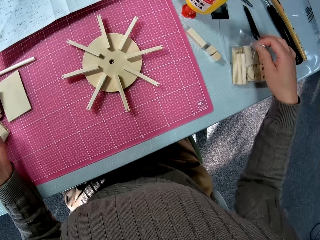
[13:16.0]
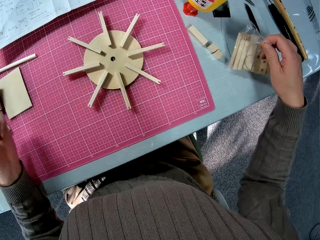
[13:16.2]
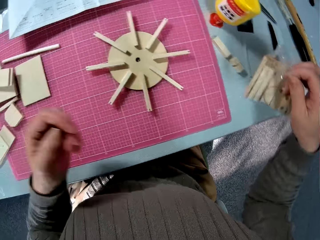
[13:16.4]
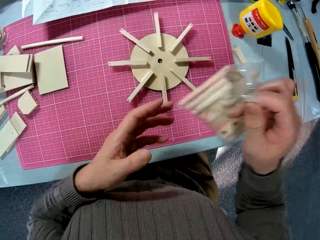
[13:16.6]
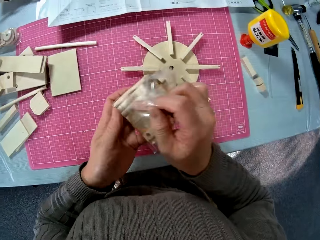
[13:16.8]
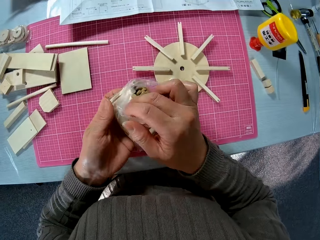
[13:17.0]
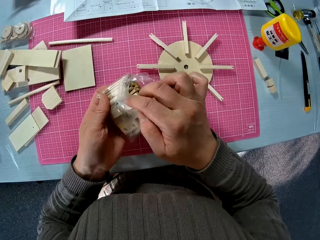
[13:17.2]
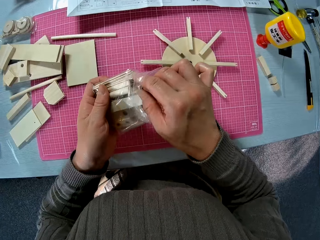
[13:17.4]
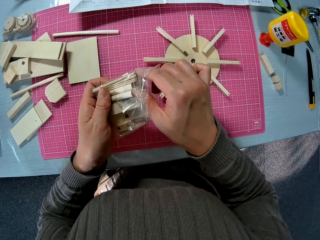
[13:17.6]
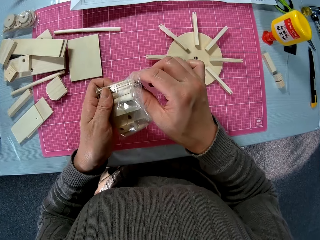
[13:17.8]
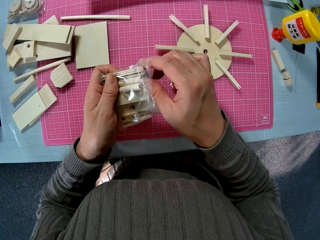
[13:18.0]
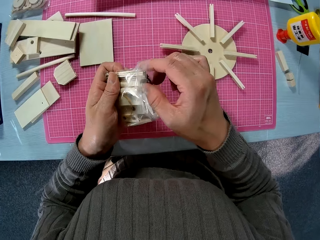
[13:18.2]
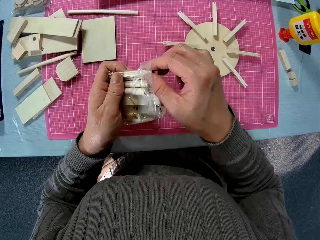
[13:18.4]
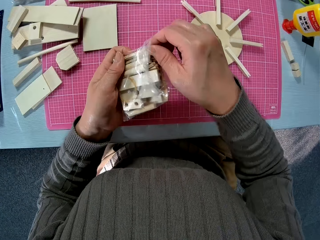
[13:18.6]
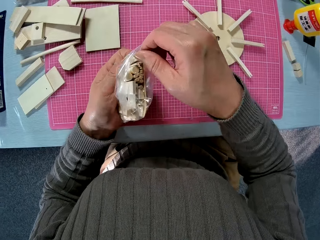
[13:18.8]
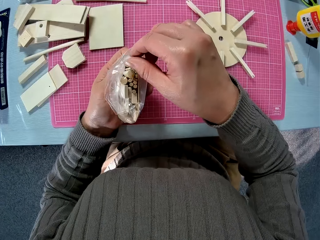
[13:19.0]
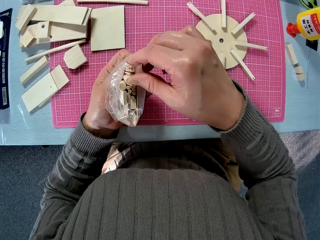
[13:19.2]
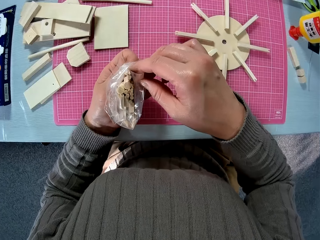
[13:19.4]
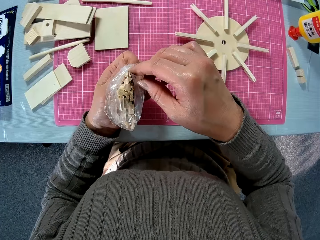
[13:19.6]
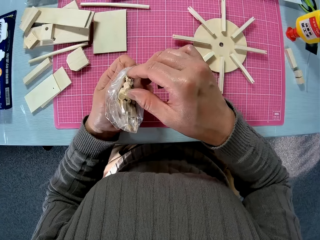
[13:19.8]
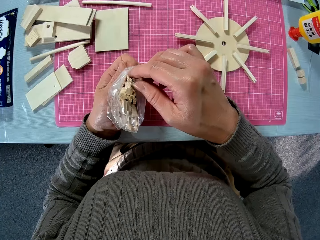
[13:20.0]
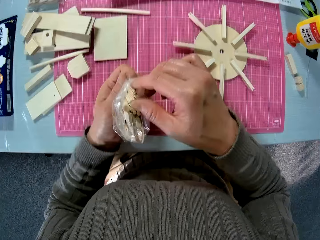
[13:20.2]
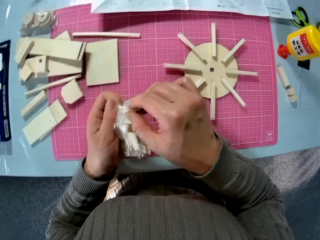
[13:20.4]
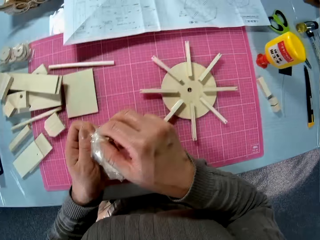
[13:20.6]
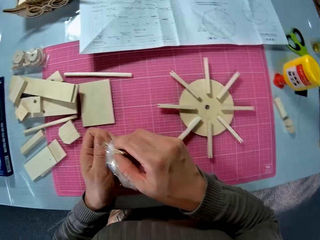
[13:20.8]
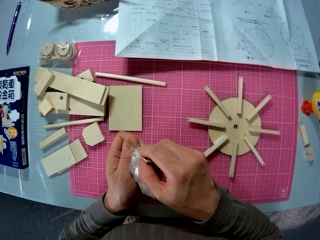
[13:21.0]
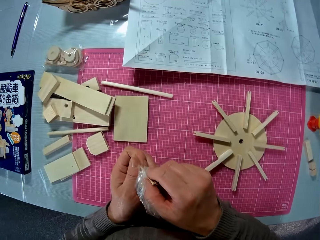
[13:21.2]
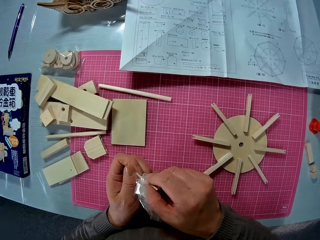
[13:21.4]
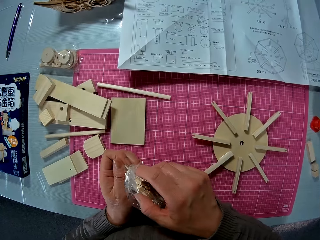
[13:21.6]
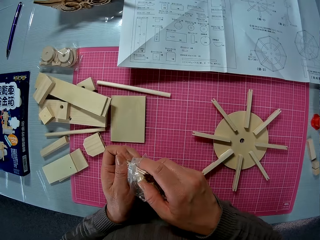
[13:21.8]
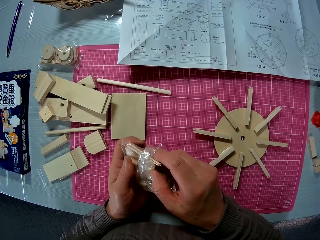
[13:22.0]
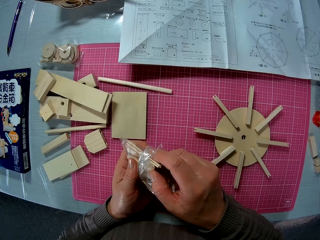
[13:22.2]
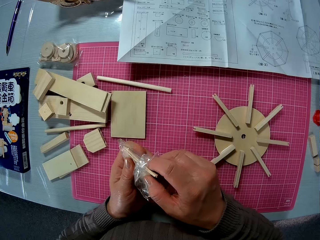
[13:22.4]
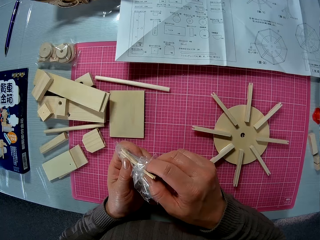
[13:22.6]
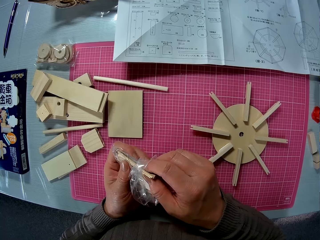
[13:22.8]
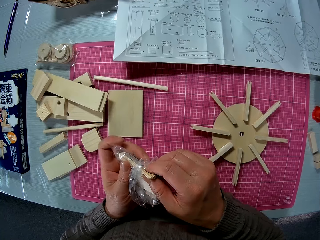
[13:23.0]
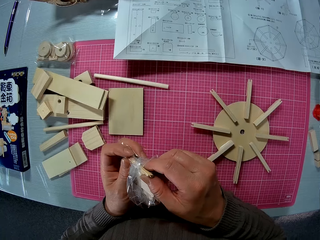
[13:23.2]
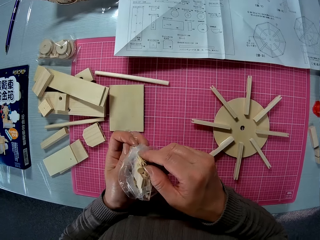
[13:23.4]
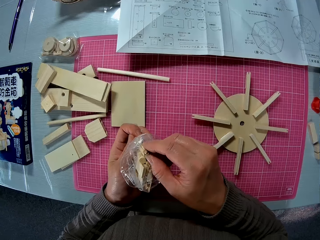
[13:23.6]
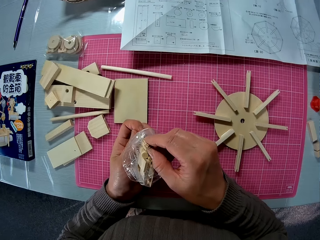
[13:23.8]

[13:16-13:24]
The camera wearer picks up the plastic pack with model sticks on the table. They shift the model to the left hand. They hold the sticks inside the pack with the right hand. They count the pieces of wood in the nylon.

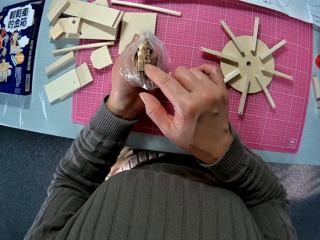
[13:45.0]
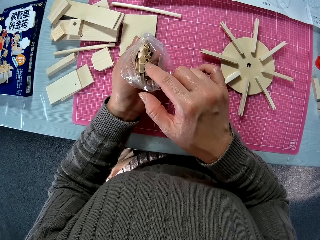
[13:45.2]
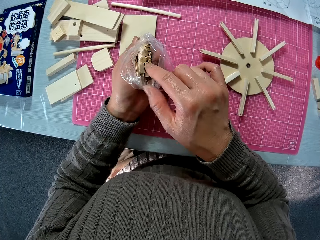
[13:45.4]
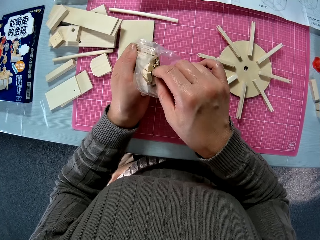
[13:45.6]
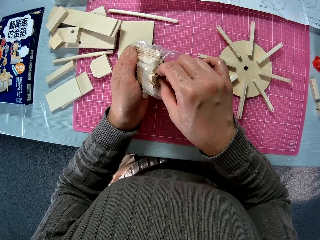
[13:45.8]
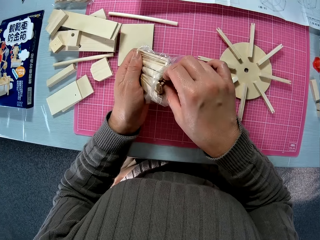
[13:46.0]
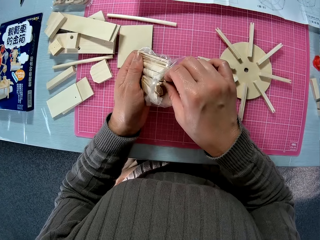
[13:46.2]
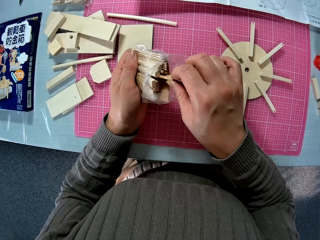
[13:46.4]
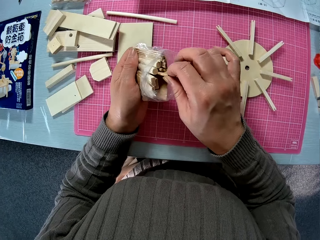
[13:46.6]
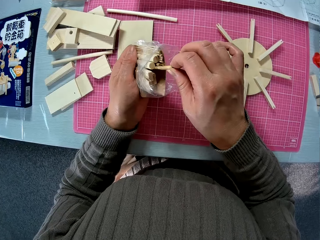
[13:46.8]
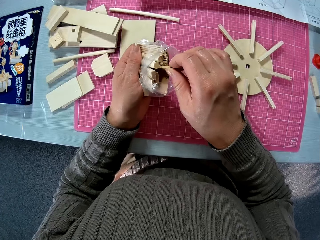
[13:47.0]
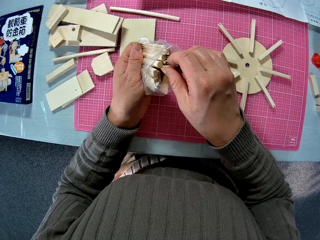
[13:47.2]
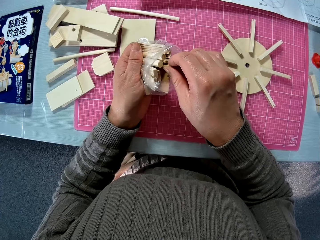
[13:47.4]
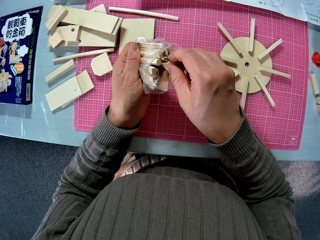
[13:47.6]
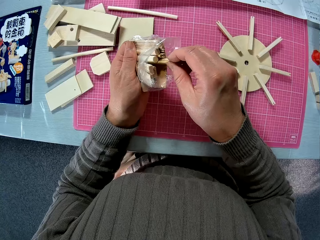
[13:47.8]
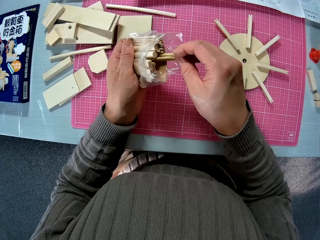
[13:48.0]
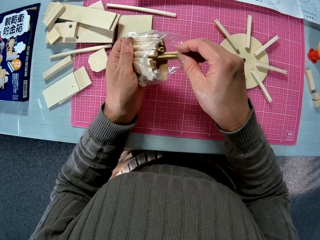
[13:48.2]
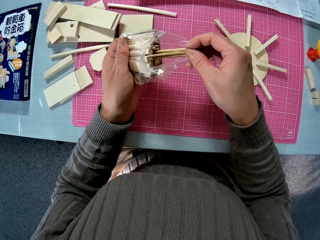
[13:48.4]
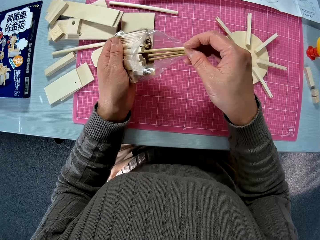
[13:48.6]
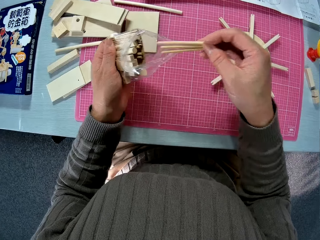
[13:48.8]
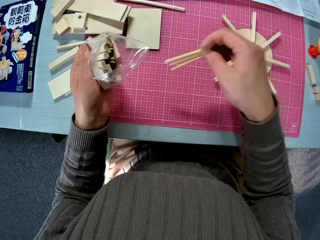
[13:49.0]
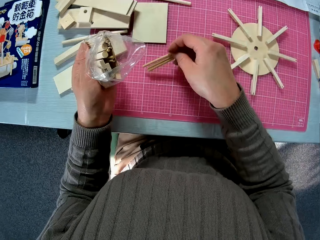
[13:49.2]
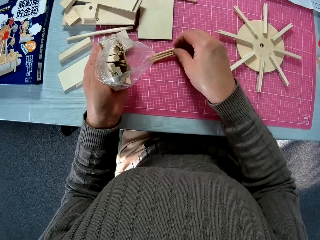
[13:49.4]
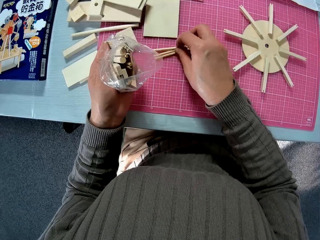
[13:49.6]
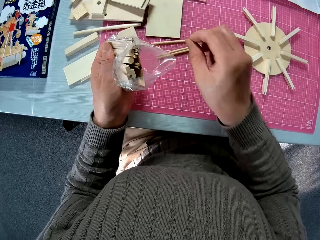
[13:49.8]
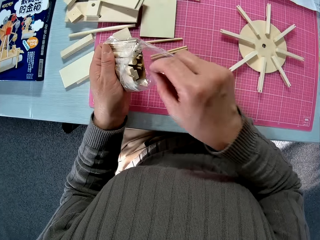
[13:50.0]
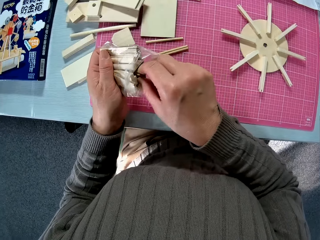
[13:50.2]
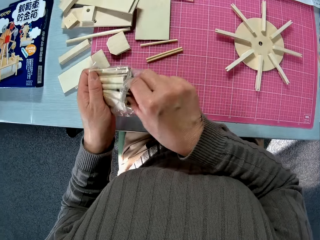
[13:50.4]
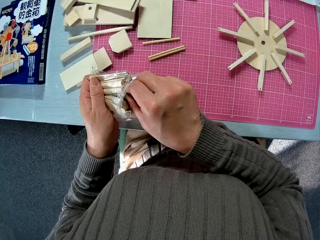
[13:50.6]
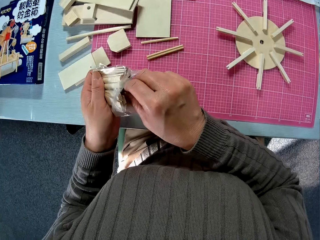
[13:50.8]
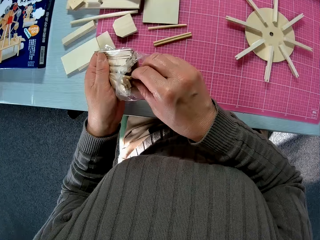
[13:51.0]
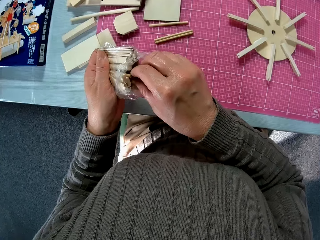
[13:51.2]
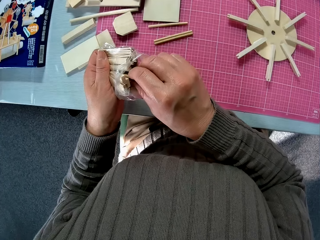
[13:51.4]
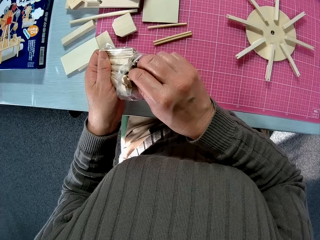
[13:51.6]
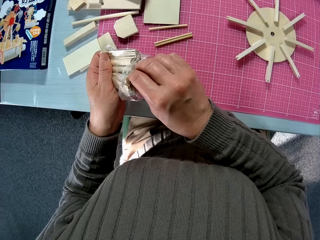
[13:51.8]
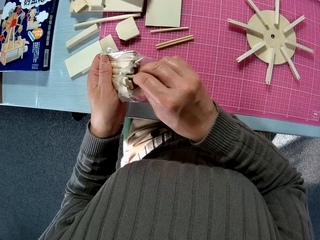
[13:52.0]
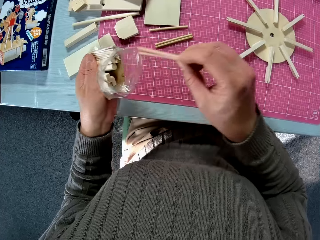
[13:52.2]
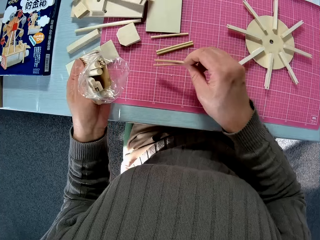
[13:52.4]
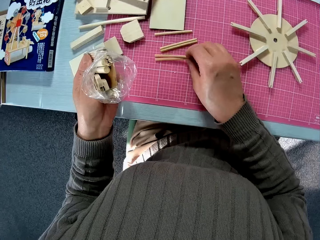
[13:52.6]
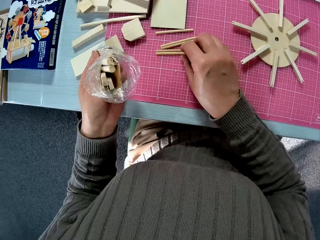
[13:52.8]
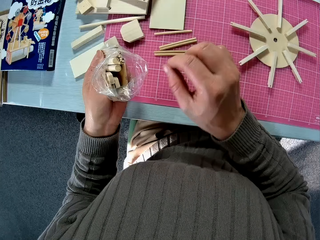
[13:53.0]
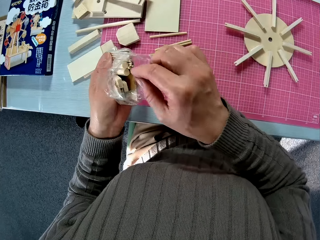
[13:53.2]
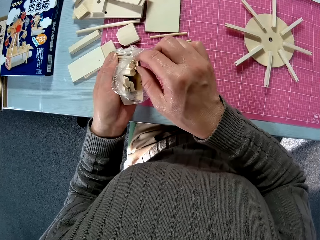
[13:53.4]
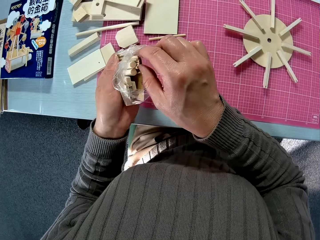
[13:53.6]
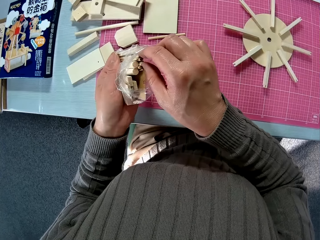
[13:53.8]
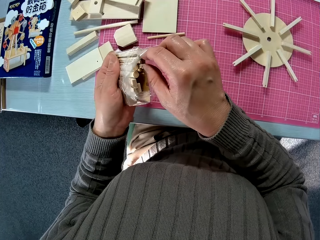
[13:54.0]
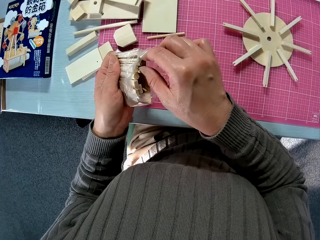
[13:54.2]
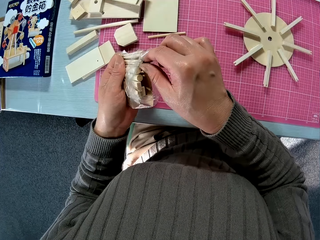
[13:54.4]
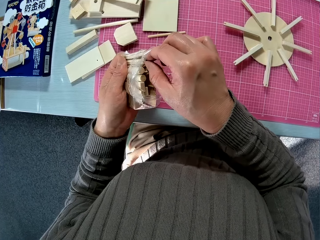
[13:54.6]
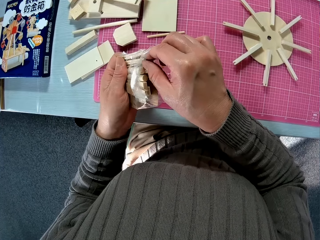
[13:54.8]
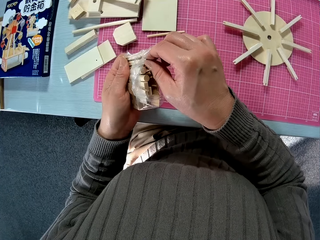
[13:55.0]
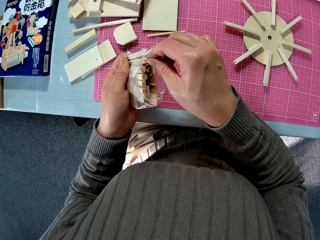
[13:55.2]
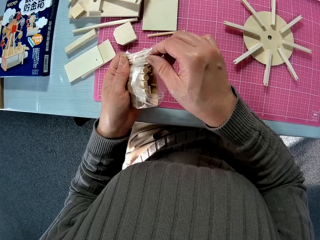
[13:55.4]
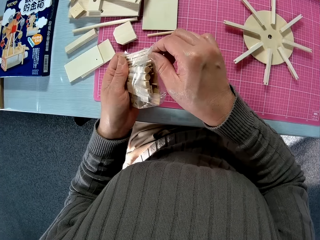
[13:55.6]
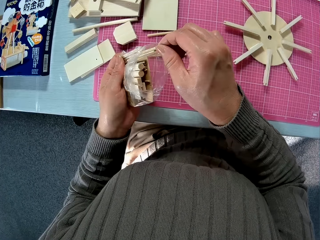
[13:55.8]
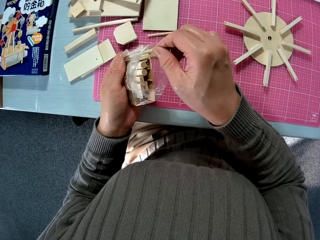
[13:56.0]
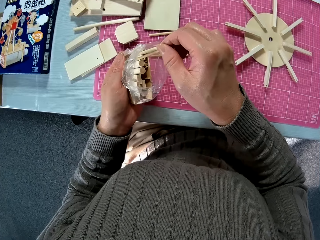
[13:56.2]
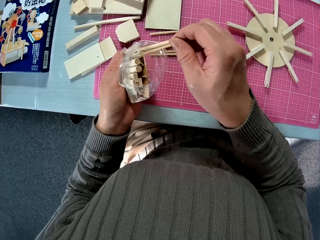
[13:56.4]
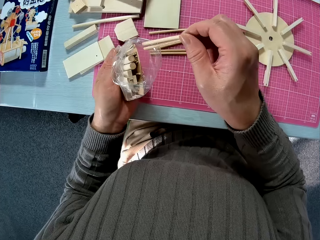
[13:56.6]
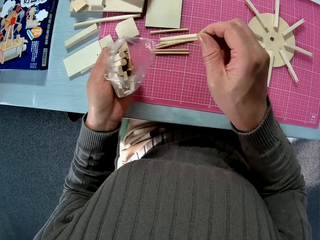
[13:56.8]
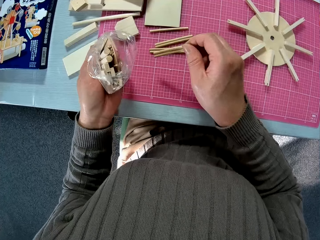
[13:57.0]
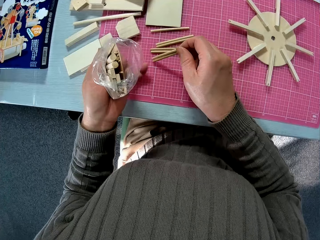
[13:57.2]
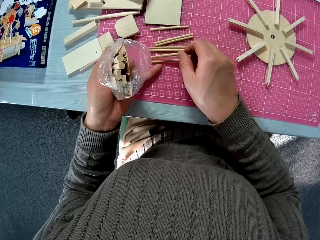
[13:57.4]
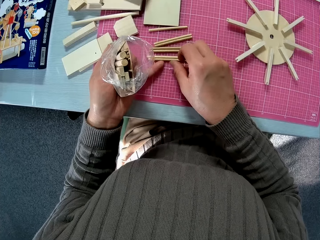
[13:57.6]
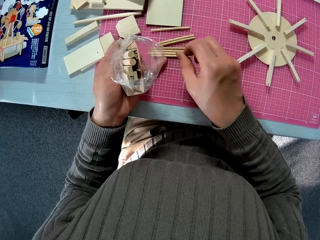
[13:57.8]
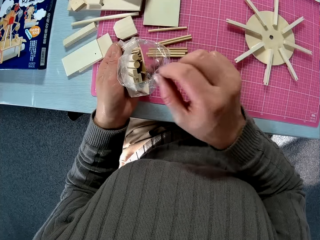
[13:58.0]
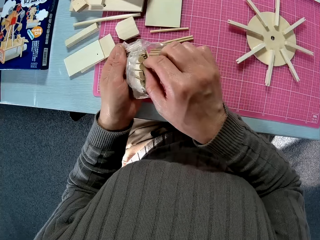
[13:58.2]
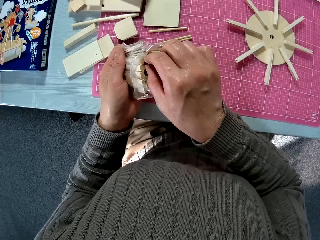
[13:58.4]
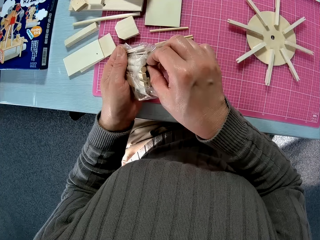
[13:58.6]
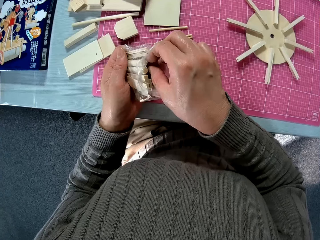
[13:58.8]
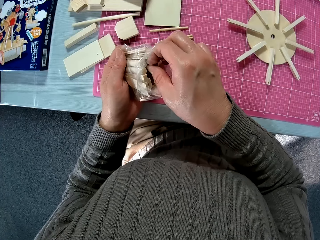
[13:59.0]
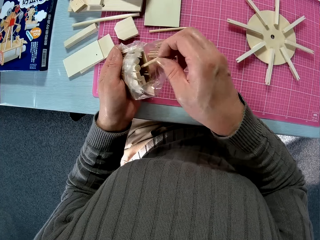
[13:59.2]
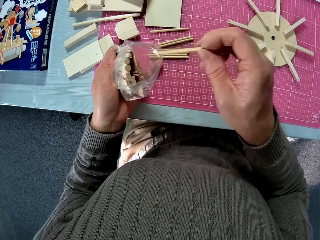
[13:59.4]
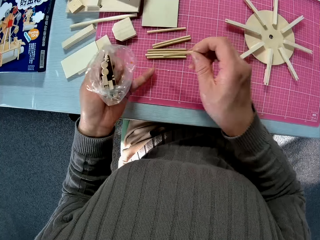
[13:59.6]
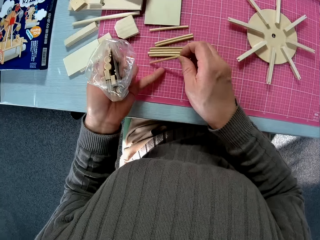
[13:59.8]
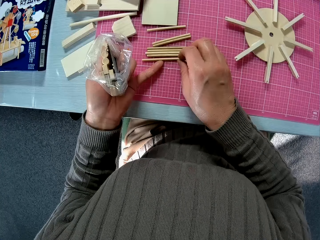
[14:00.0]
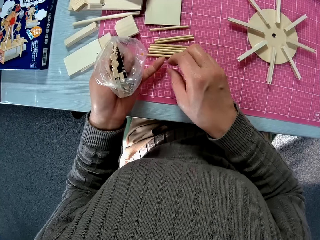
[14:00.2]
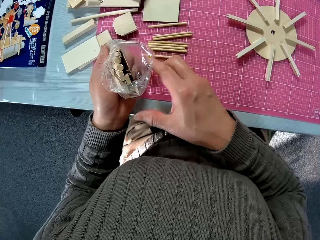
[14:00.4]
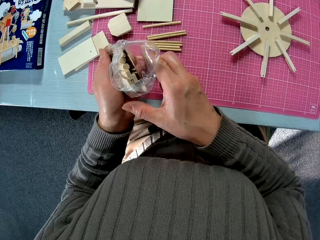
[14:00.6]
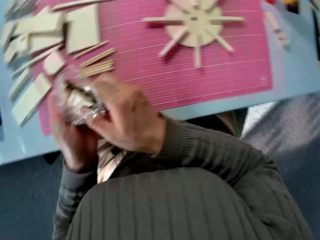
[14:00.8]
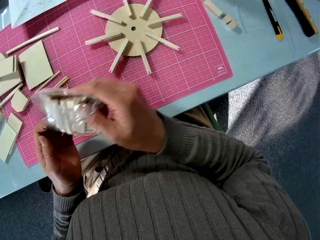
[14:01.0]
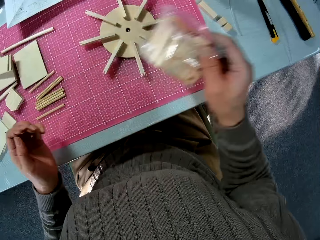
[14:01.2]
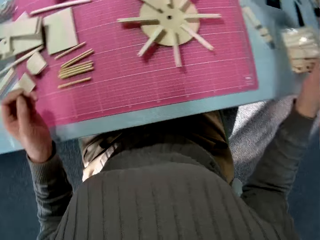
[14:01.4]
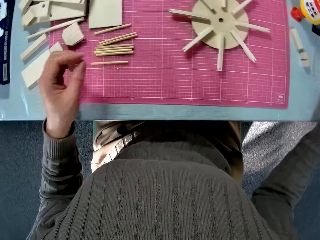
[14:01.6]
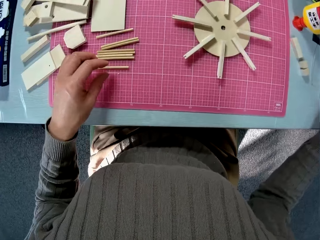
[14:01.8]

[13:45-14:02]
The camera wearer brings out some pieces of wood from the nylon and drops the pieces of wood on the table. They bring out more pieces of wood from the nylon and drop the pieces of wood on the table. They bring out more pieces of wood from the nylon and drop the pieces of wood on the table. They bring out one piece of wood from the nylon and drop the piece of wood on the table.
